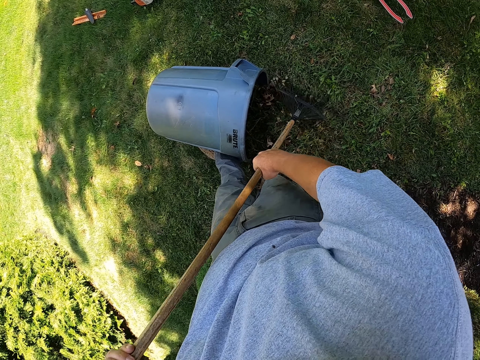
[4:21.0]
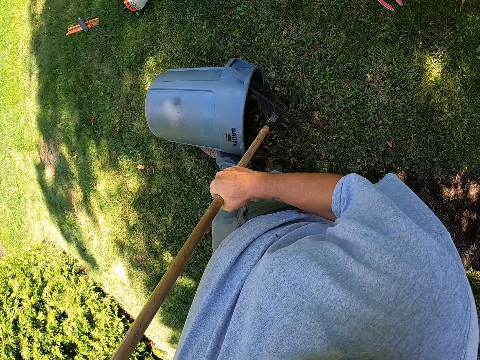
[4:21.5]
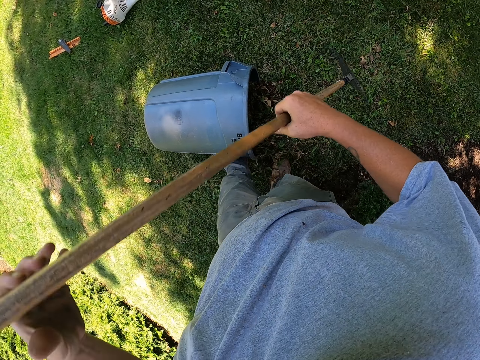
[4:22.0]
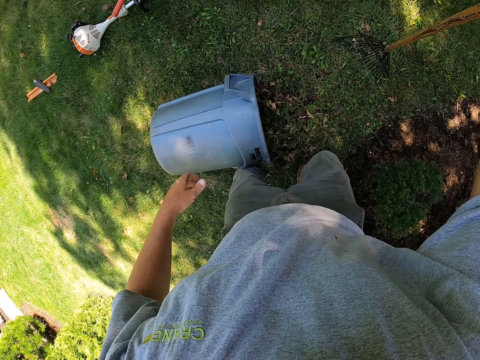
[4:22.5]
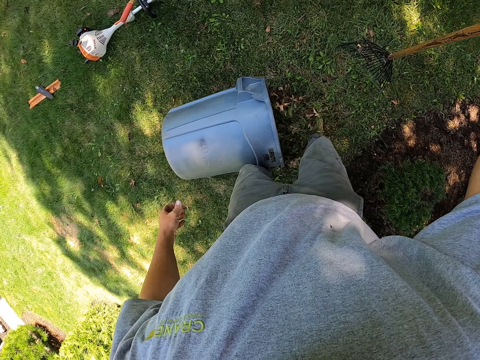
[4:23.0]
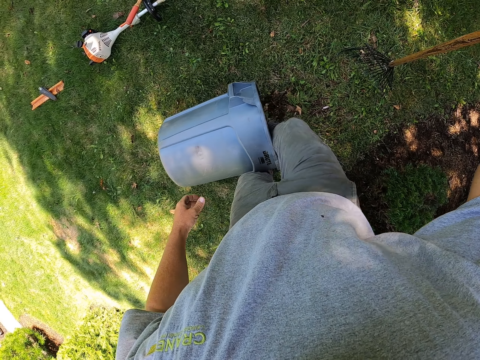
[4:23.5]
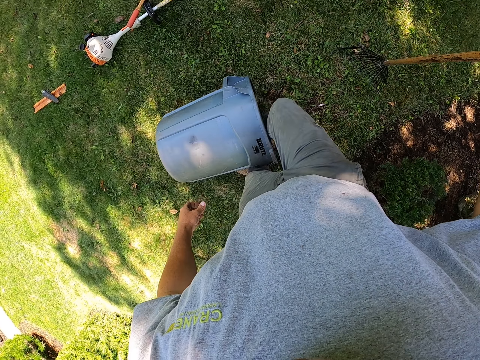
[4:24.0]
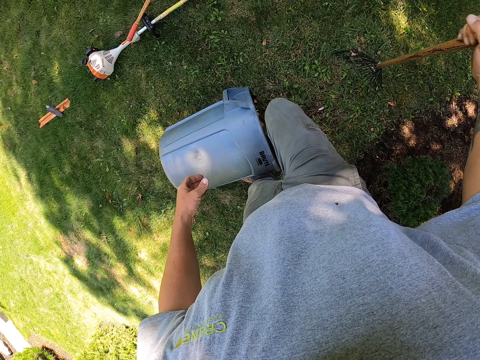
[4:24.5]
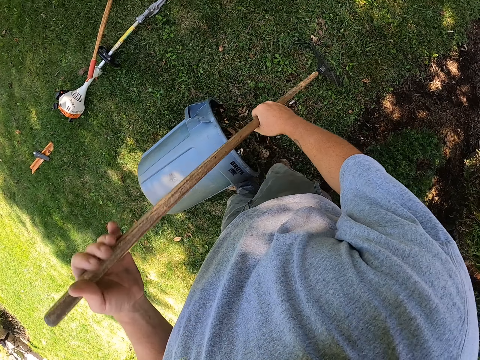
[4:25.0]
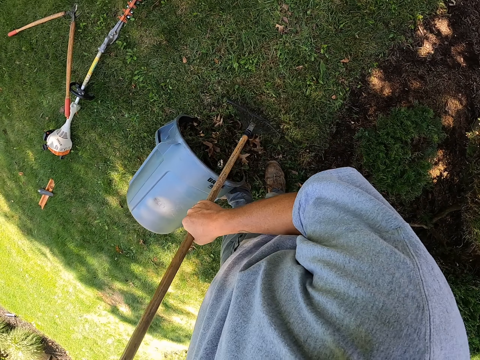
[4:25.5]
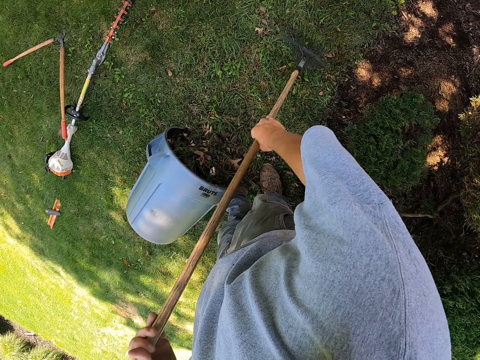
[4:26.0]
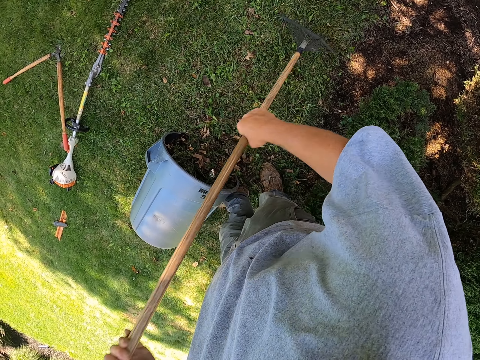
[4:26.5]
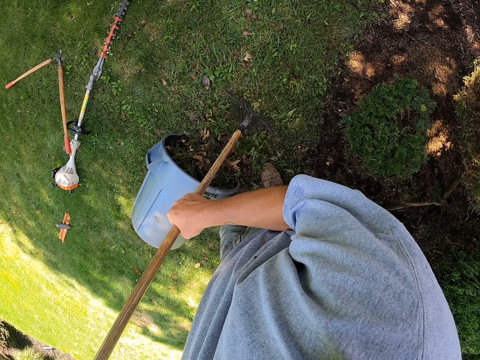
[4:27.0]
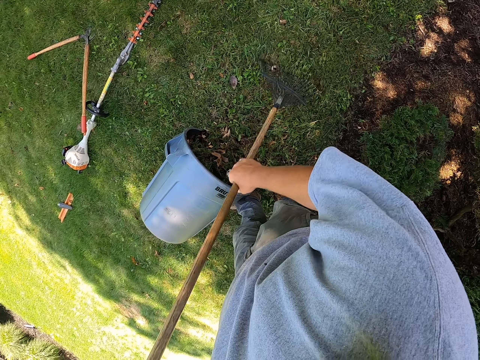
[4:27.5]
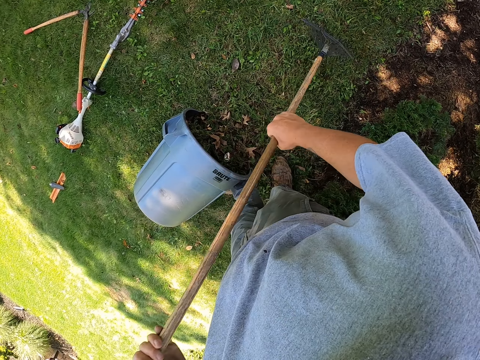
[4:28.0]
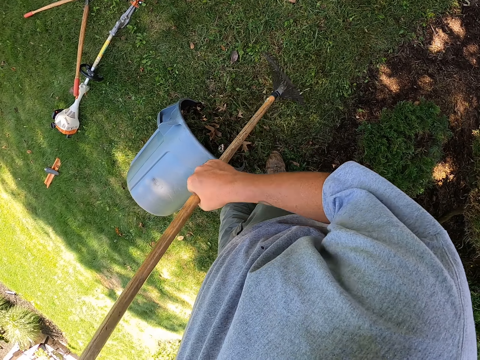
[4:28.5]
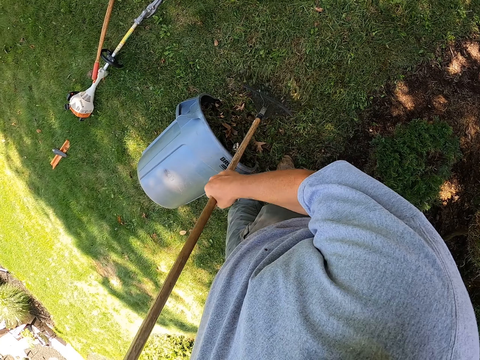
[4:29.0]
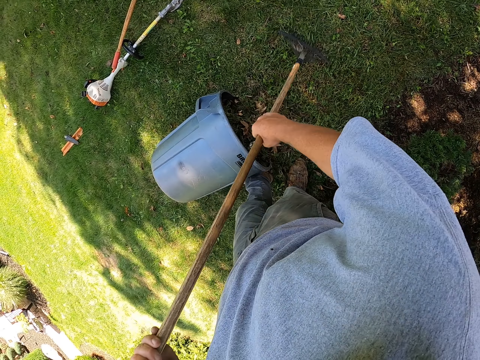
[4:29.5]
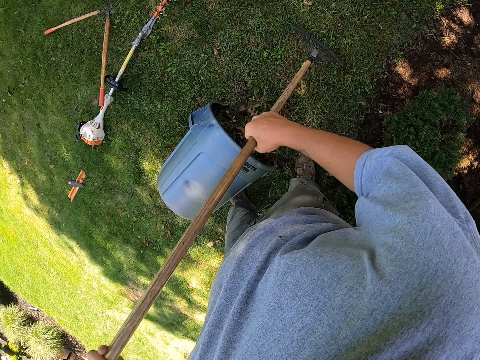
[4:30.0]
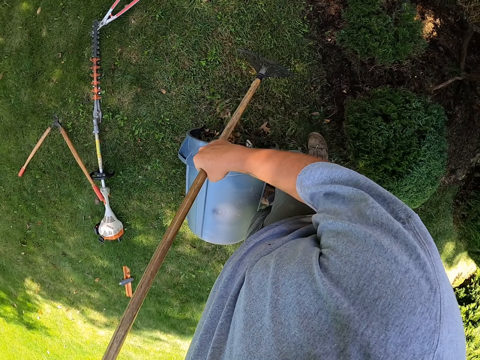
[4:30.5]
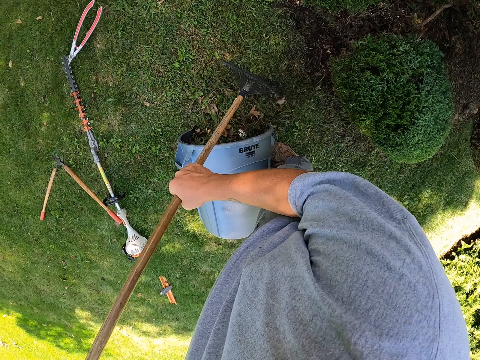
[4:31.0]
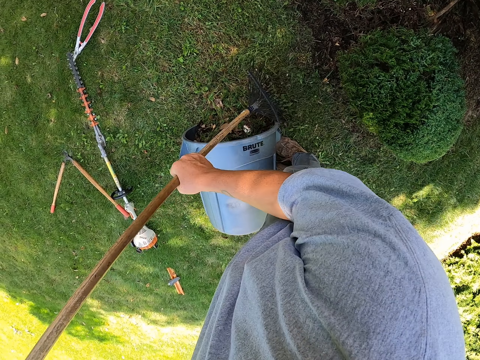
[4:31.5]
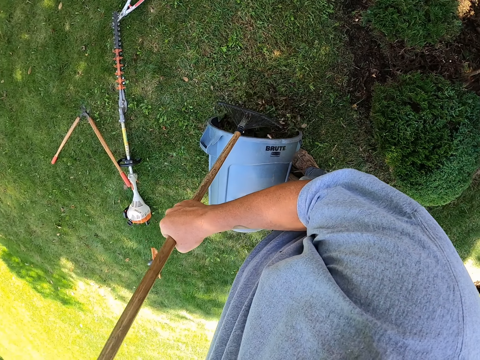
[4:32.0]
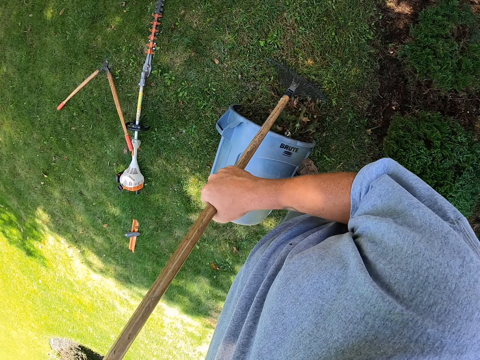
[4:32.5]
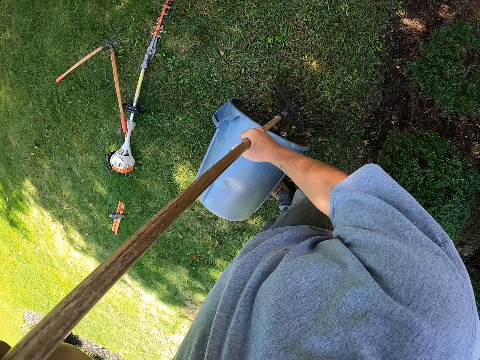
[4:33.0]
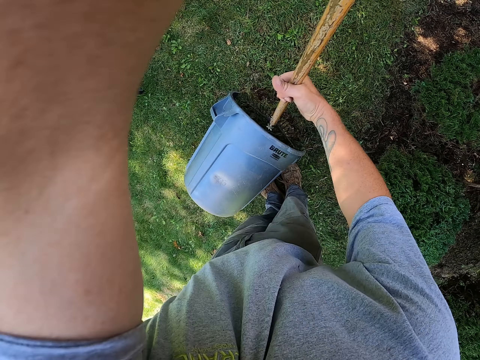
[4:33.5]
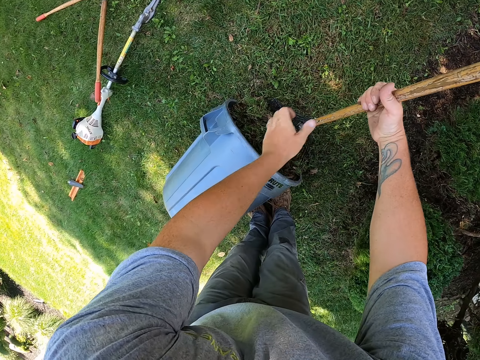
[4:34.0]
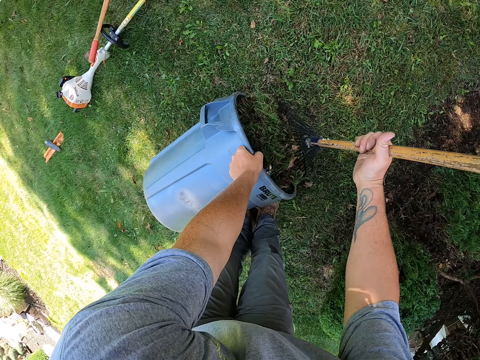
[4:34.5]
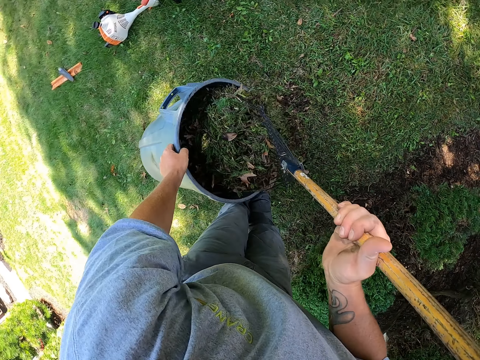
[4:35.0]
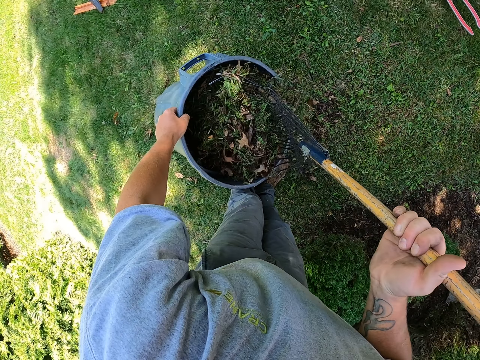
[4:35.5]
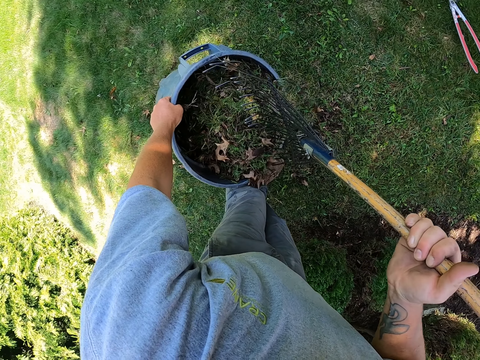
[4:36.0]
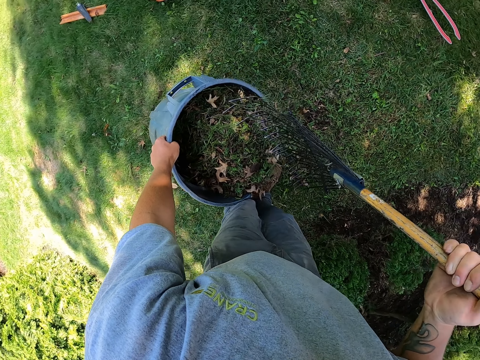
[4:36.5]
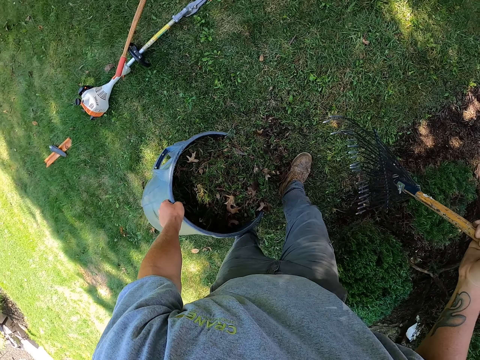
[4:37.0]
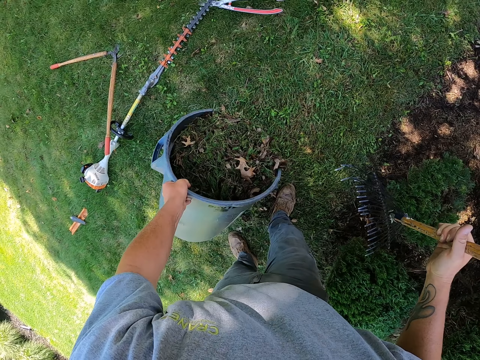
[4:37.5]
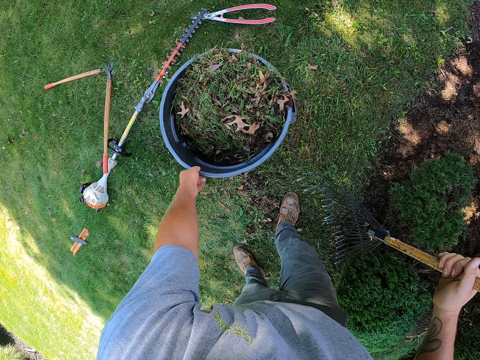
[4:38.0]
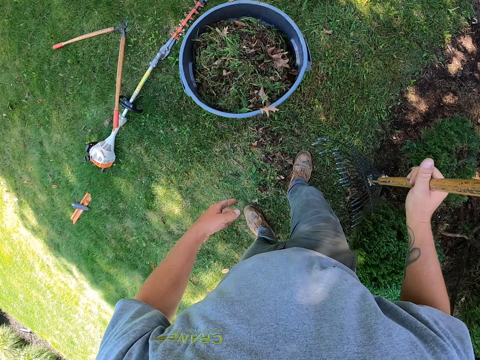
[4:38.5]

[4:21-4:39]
The camera wearer holds the rake with one hand. They put the leaves in the dustbin with the leg. They hold the rake with both hands and collect the leaves with the rake. They put the leaves in the dustbin with the rake. They hold the rake with one hand. They lift the dustbin. They shake the rake. They place the dustbin on the ground. They hold the rake with both hands.

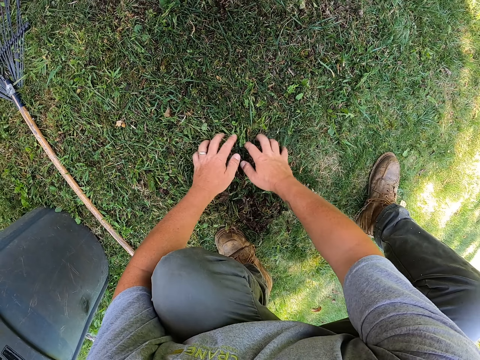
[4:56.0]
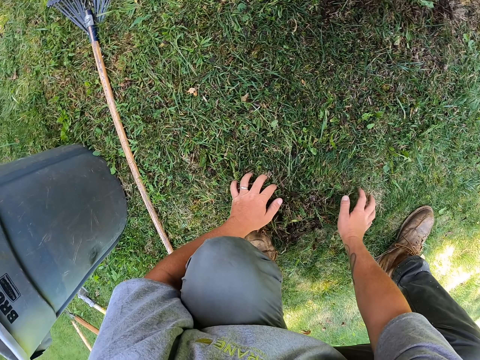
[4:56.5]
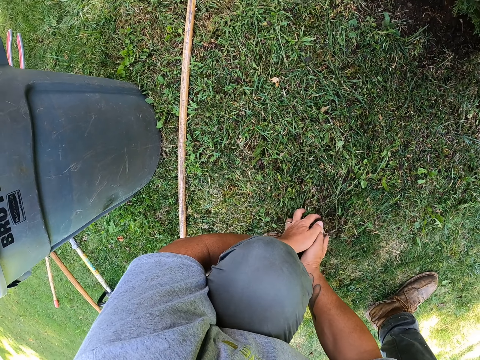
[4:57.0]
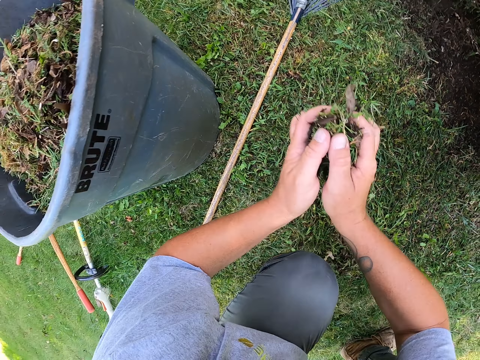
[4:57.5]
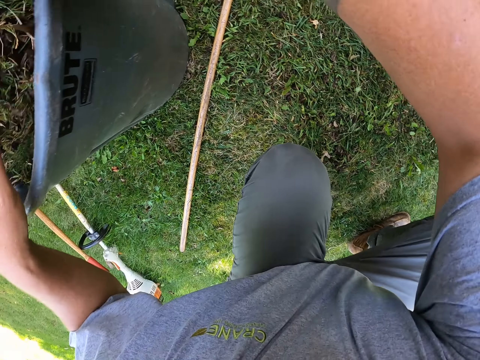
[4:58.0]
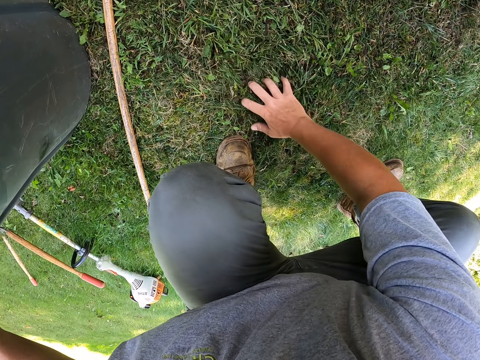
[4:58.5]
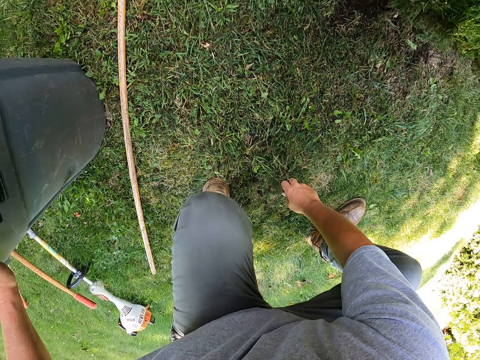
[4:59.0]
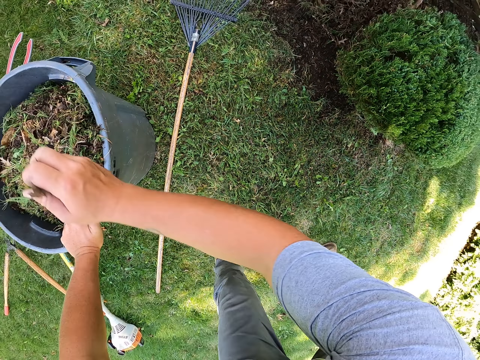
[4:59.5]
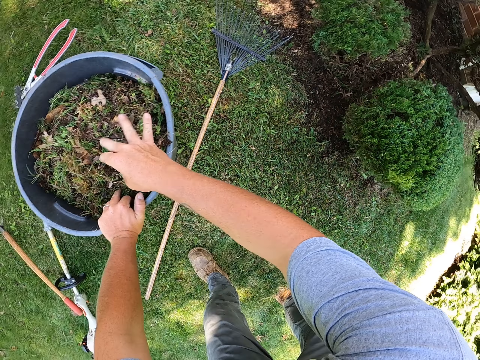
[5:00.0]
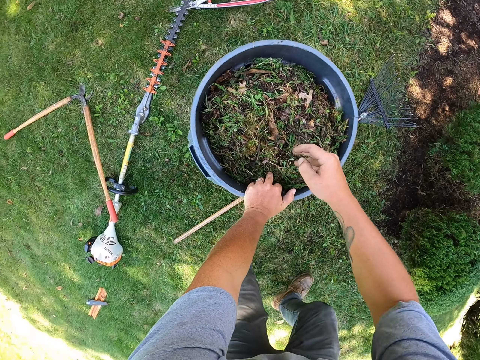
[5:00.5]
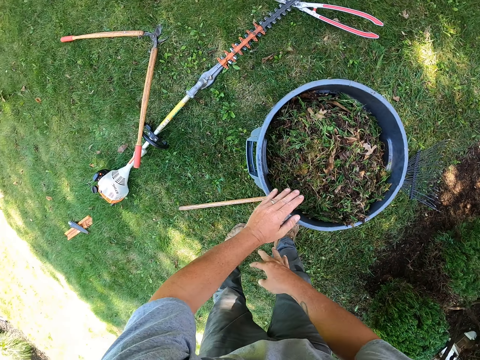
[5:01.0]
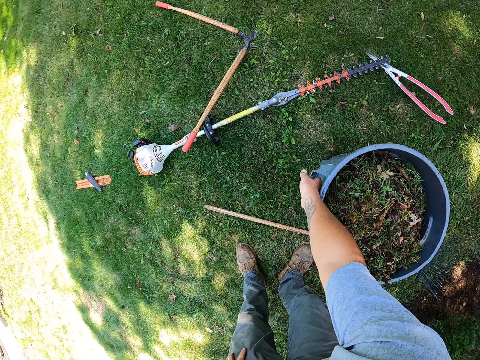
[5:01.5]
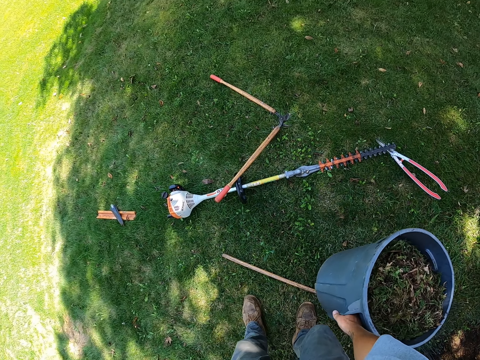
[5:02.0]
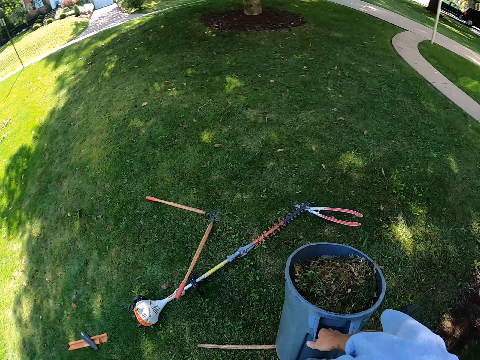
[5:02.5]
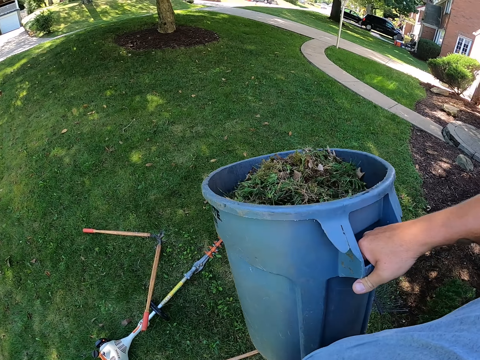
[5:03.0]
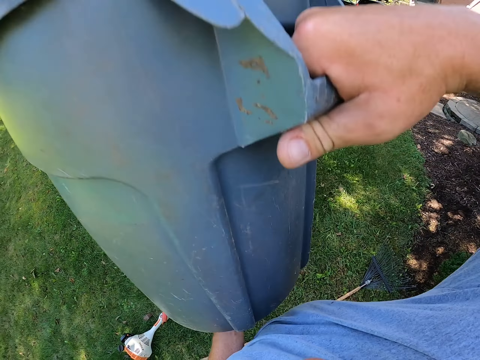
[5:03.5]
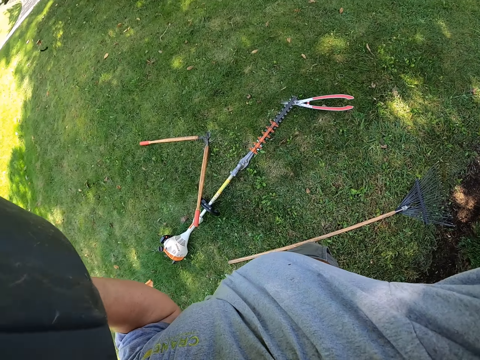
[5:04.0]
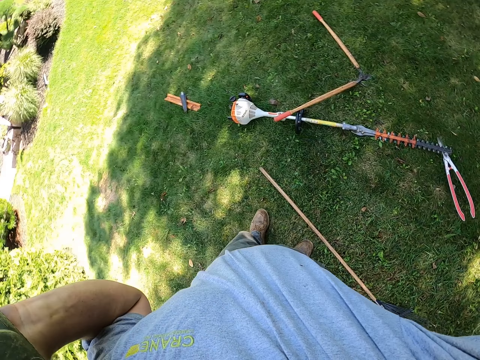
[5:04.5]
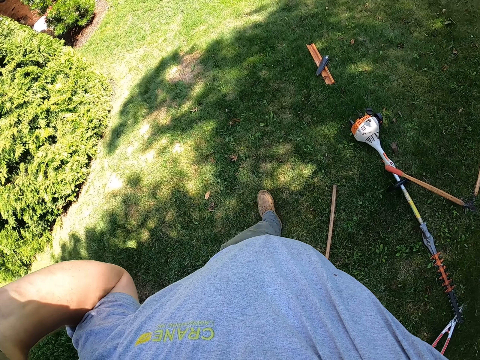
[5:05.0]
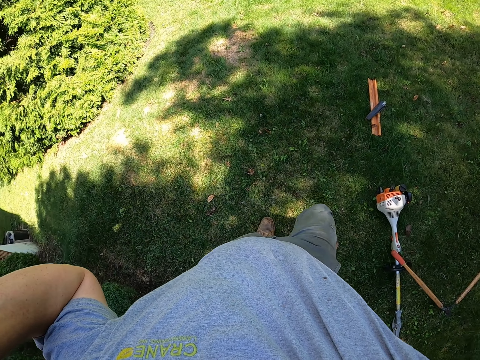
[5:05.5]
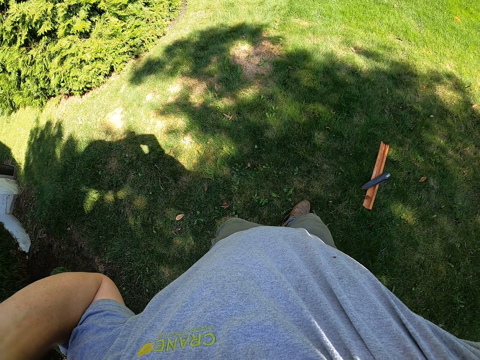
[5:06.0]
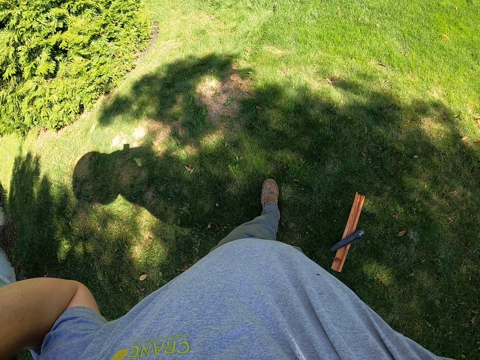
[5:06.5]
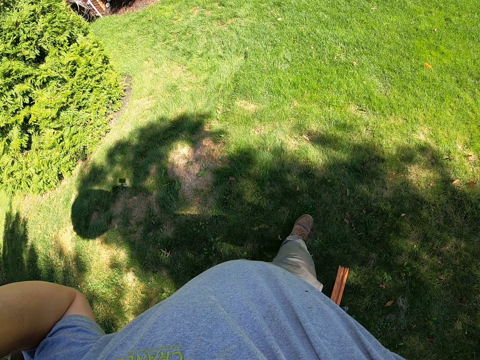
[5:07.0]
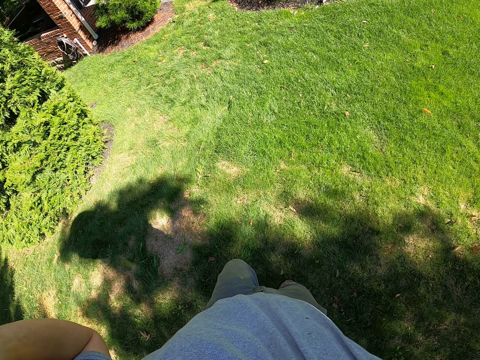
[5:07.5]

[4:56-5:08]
The camera wearer puts the leaves in the dustbin. They scoop the leaves with the hands. They put the leaves in the dustbin. They place the dustbin on the shoulder. They are carrying the dustbin. They walk at the compound.
